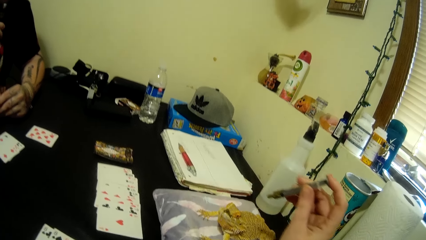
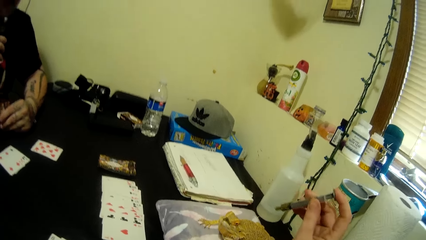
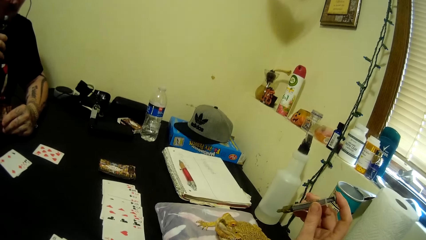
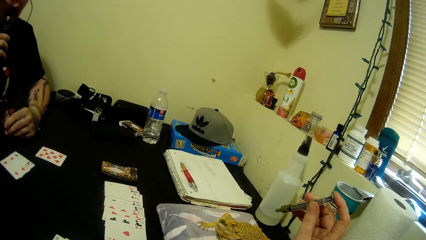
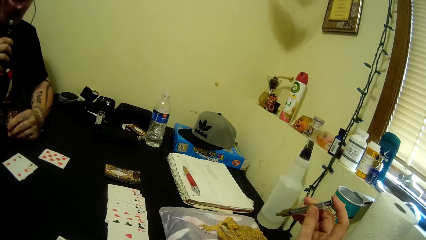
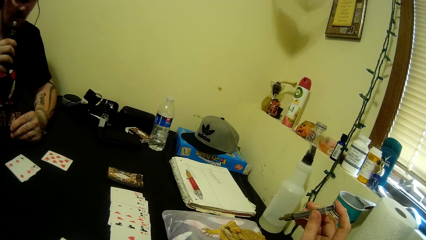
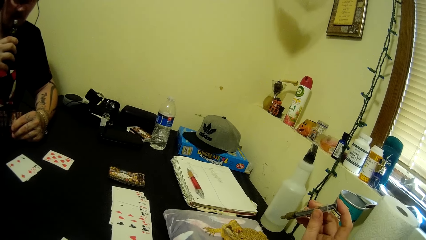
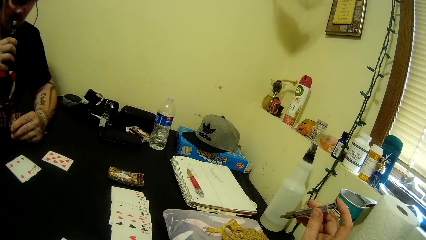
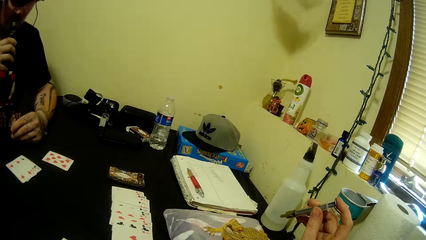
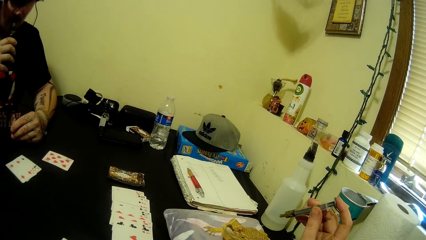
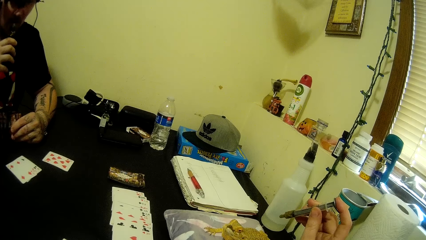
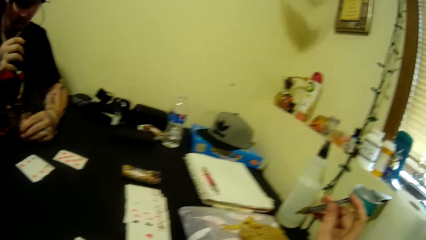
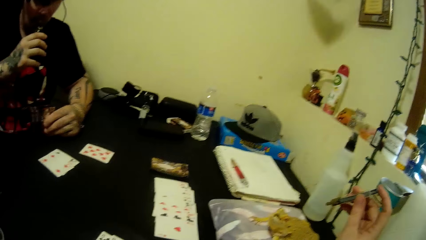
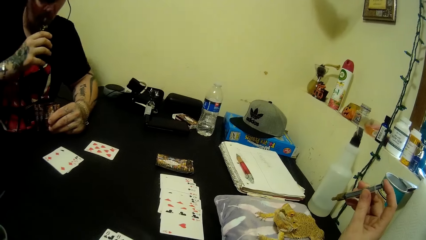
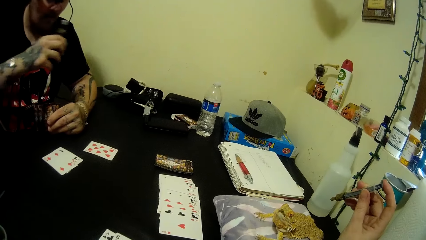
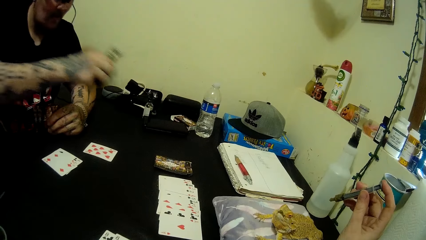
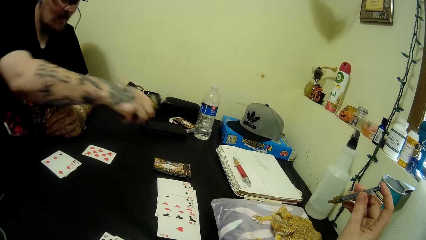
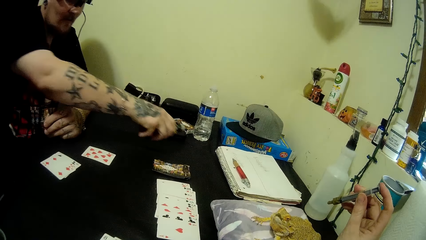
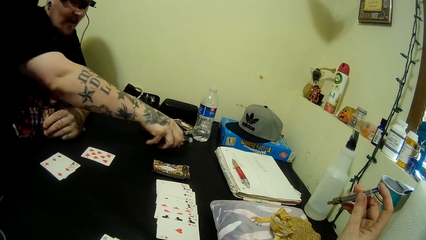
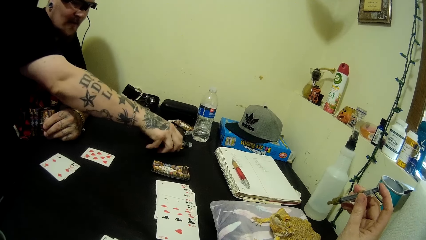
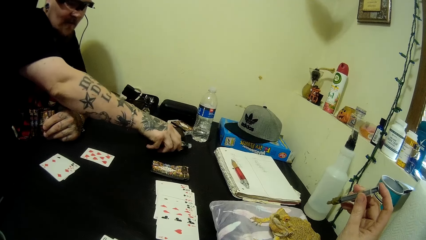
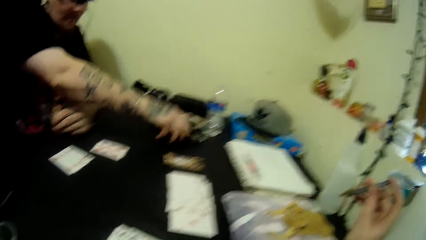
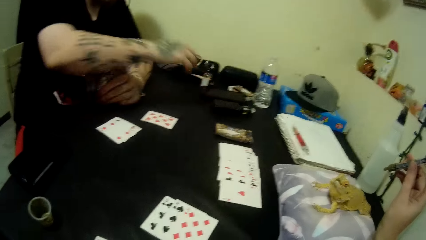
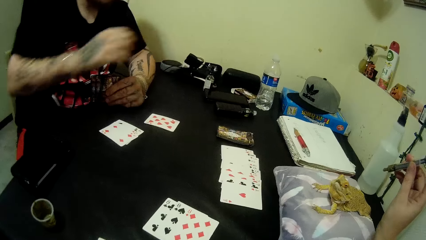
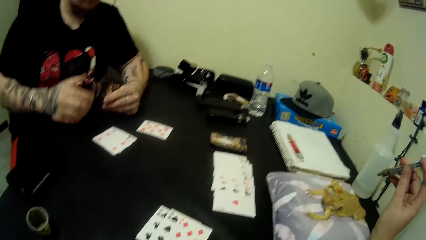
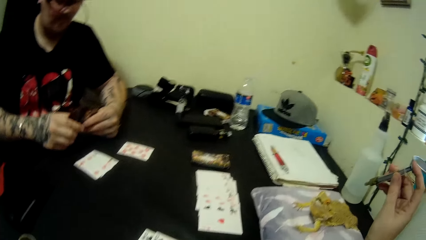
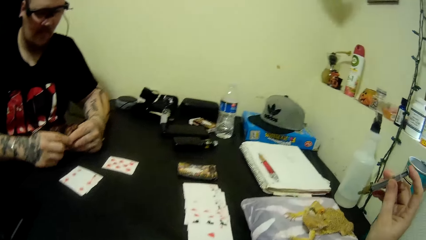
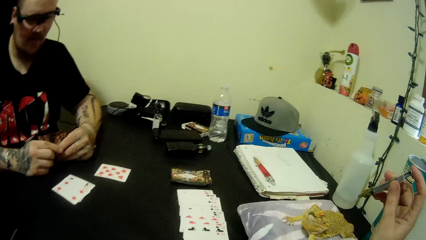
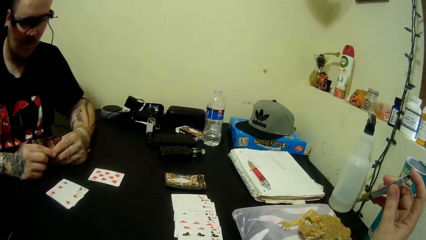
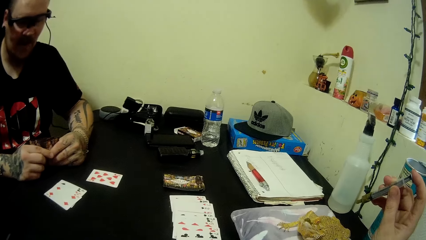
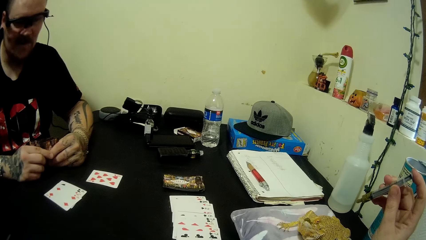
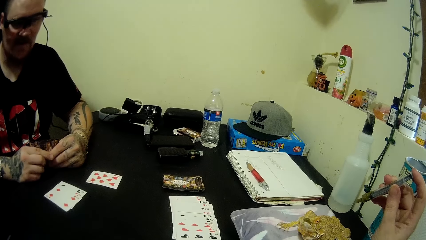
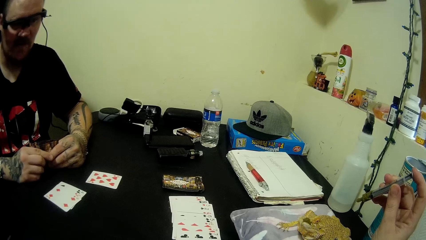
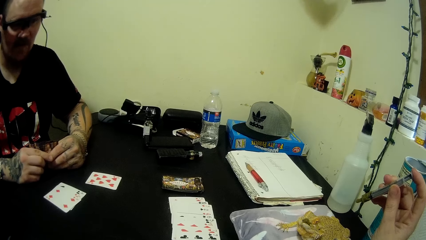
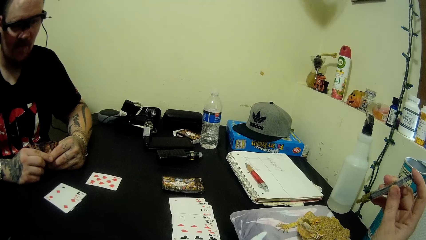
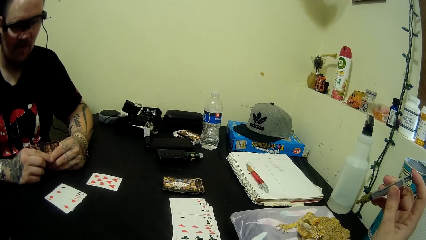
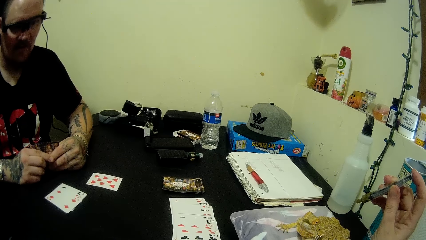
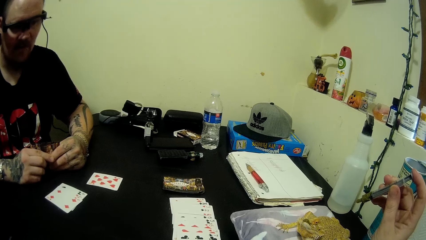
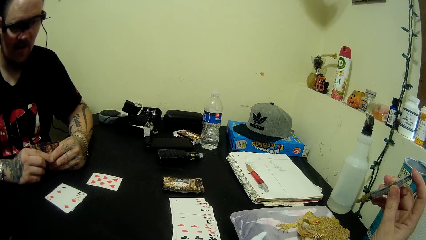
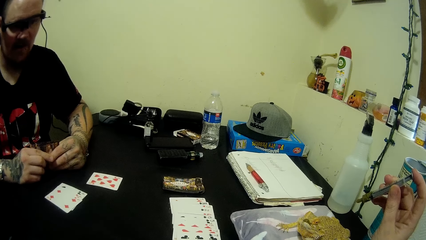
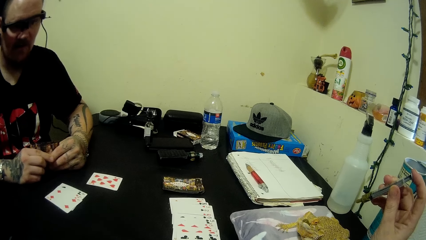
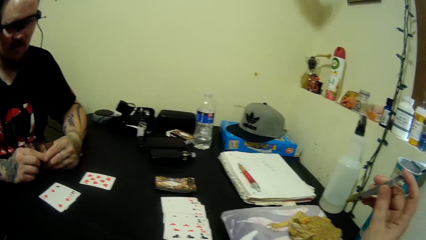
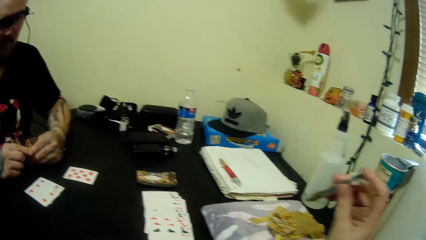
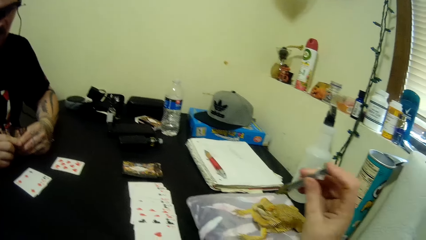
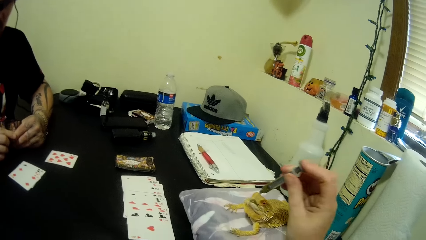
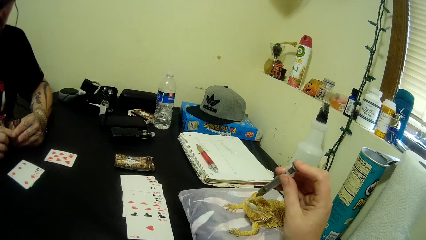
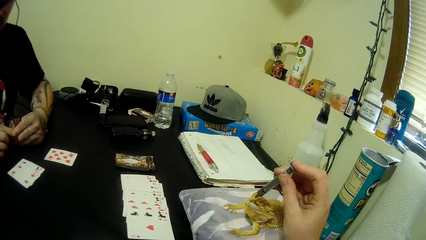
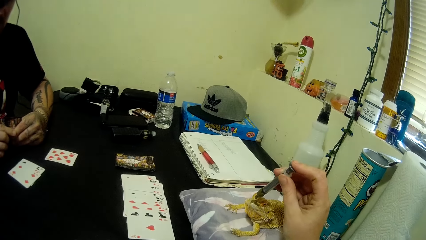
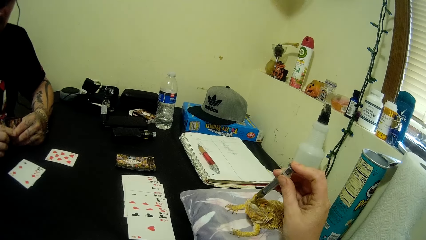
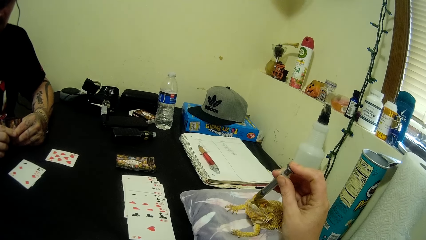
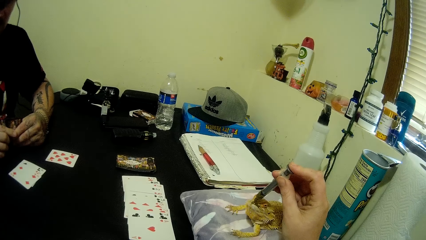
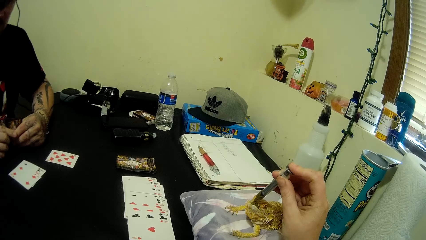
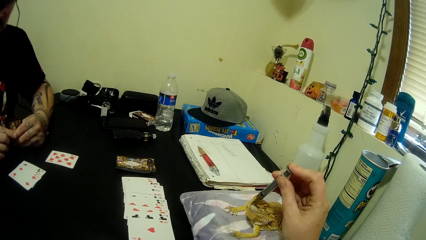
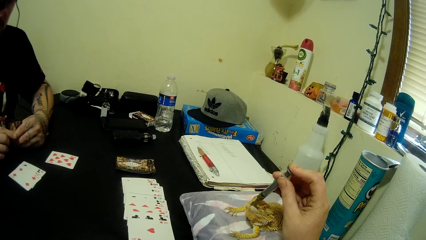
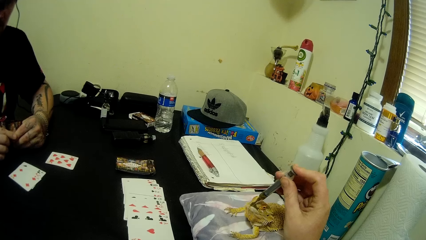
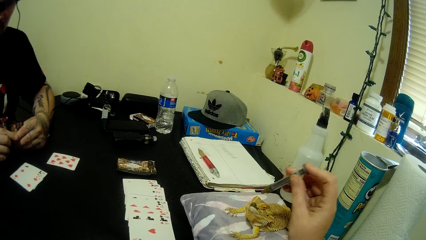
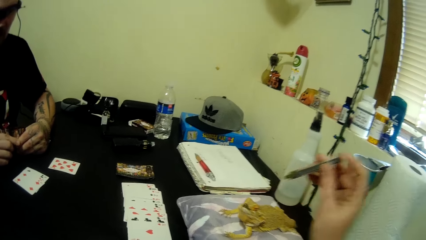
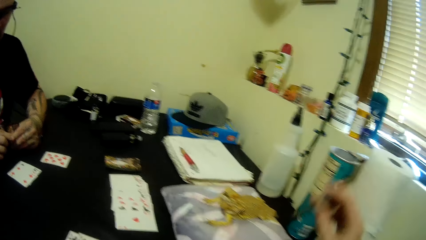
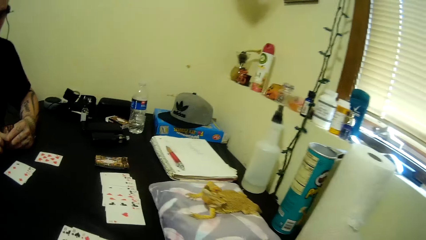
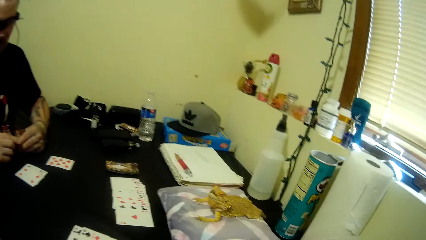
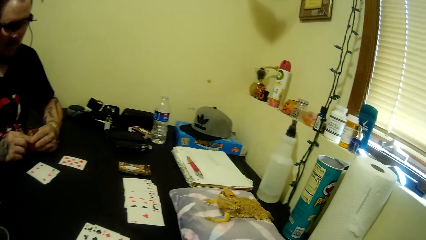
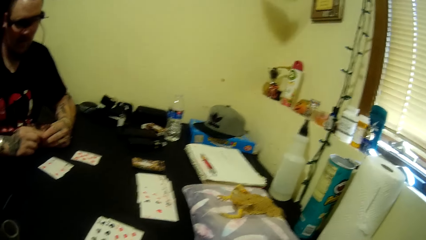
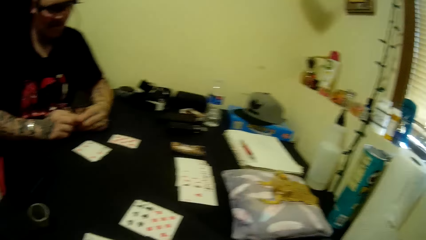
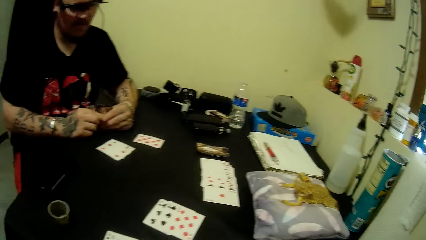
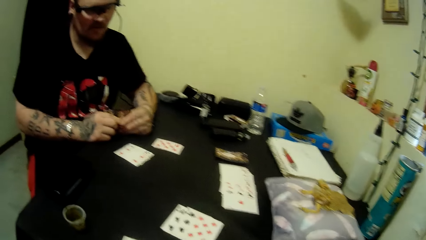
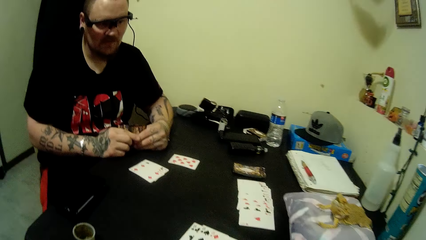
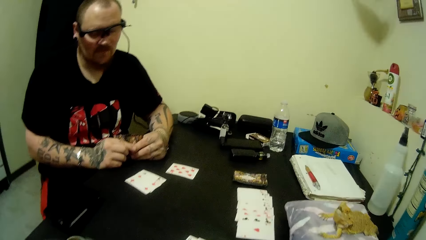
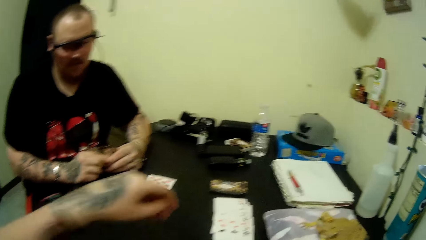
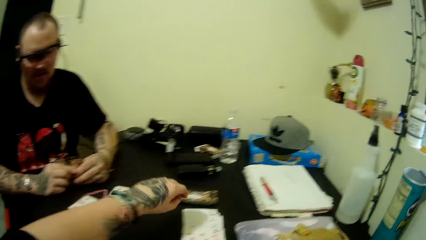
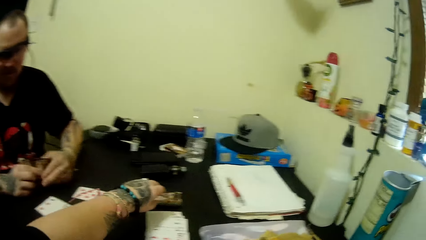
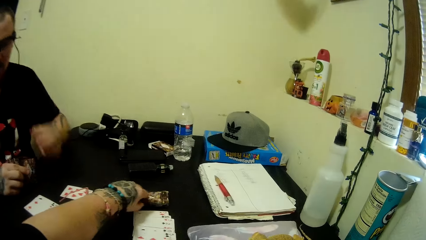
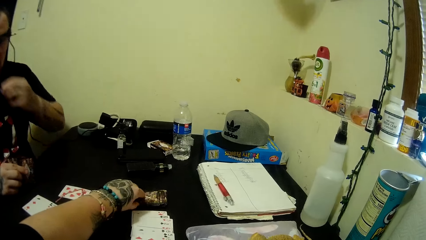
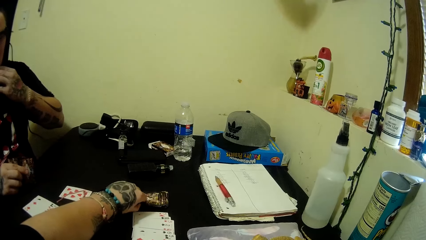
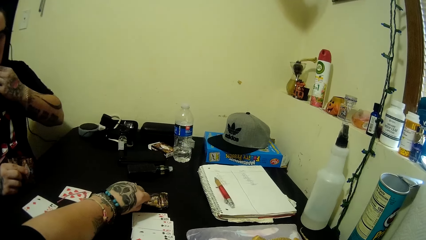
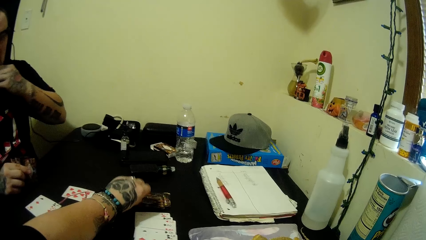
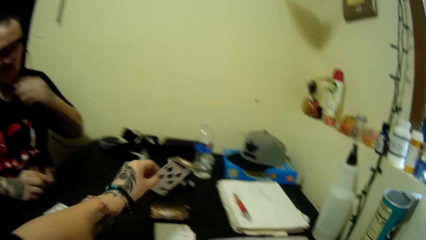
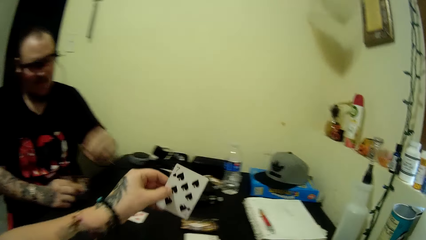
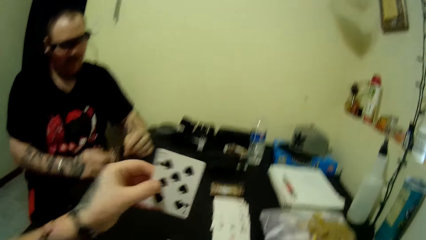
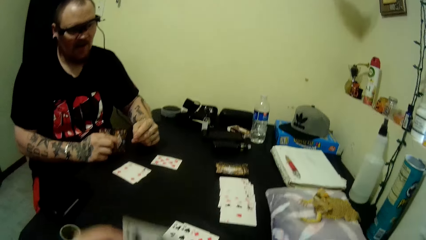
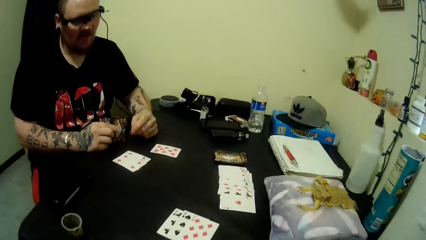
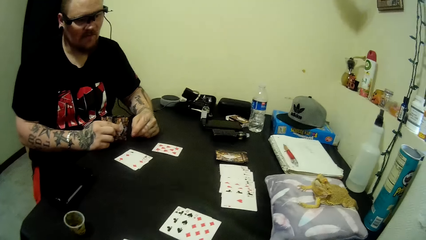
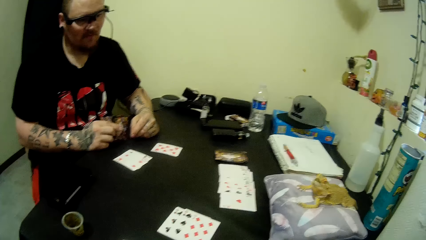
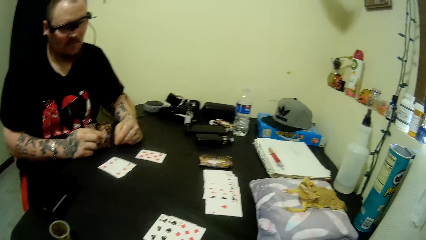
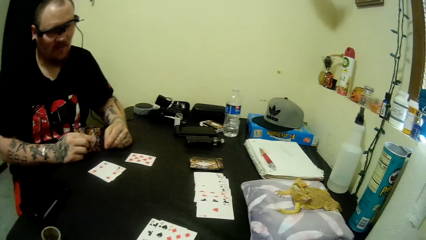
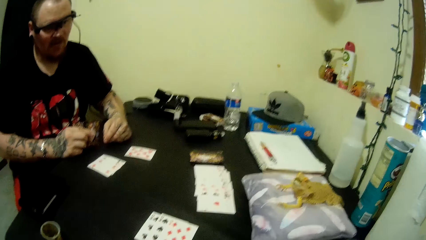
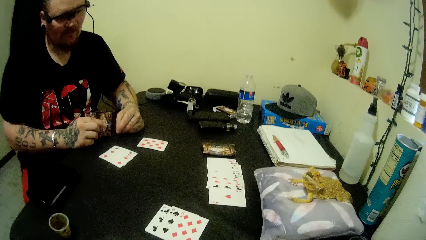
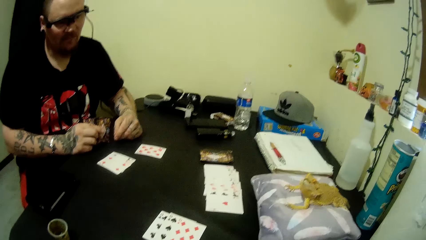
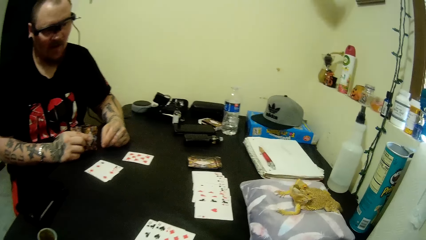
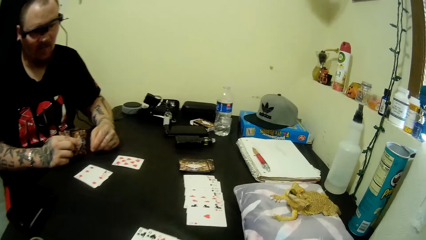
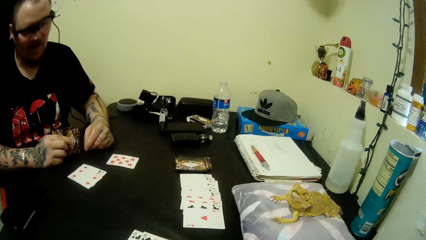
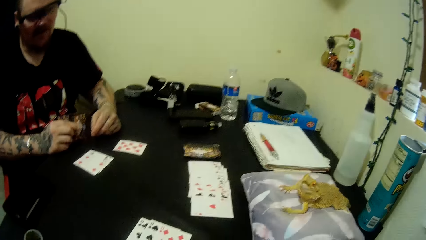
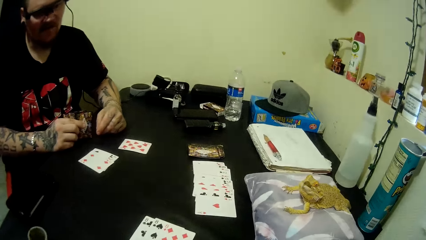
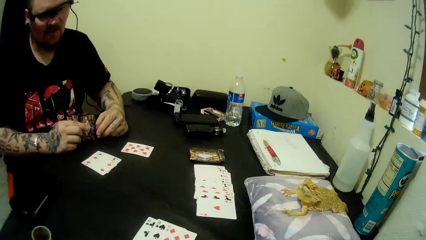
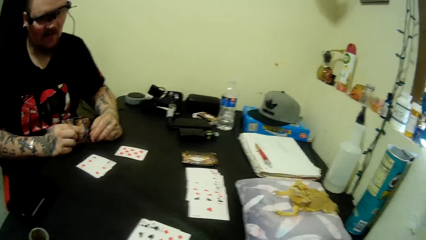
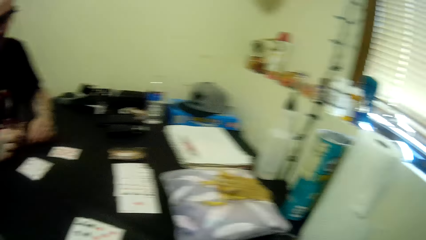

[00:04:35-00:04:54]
The camera wearer puts the smoking bottle down. The man puts the vaping device on the table. The man feeds the frog using the syringe tube. The camera wearer pulls the syringe off the crocodile. Another man holds the cards with both hands. The camera wearer picks a card from the table. The other man pulls his hand off the cards. The other man holds his mouth with his hand. The camera wearer picks up a card. The other man pulls his hand off his mouth.
